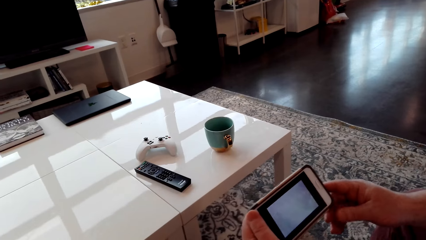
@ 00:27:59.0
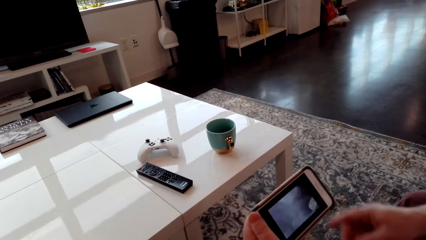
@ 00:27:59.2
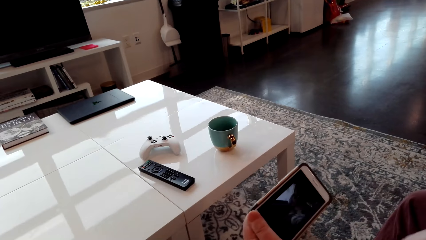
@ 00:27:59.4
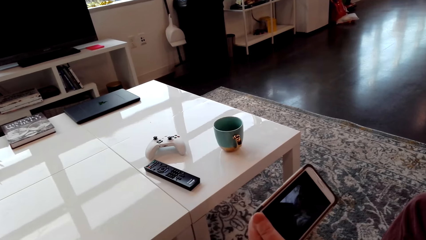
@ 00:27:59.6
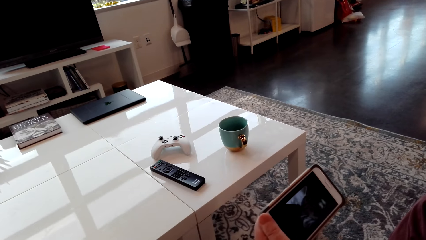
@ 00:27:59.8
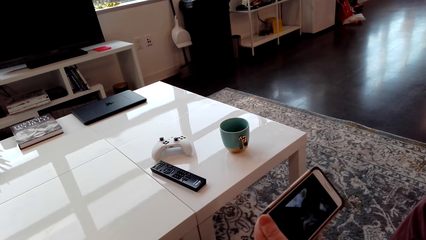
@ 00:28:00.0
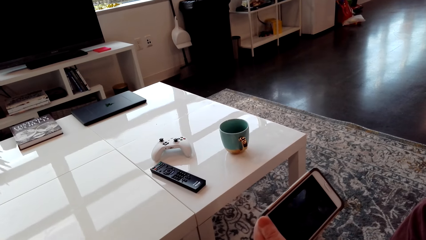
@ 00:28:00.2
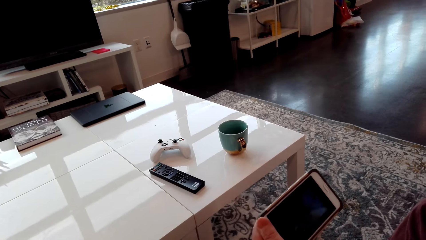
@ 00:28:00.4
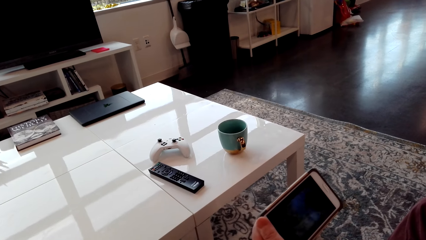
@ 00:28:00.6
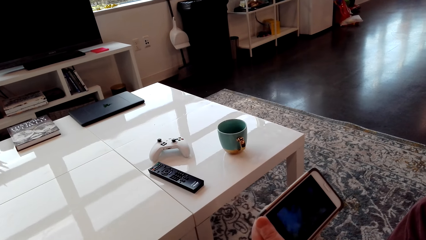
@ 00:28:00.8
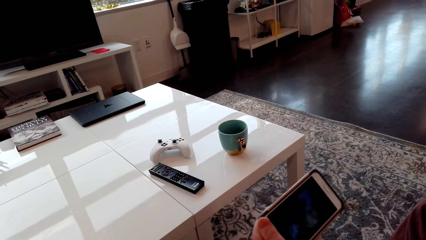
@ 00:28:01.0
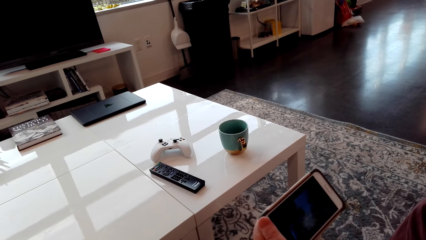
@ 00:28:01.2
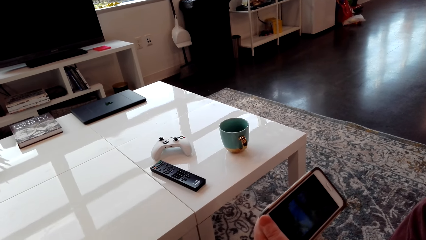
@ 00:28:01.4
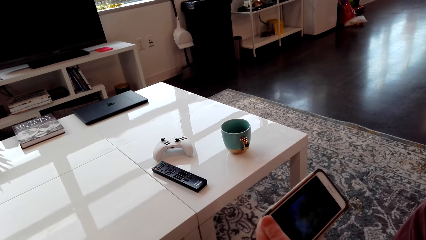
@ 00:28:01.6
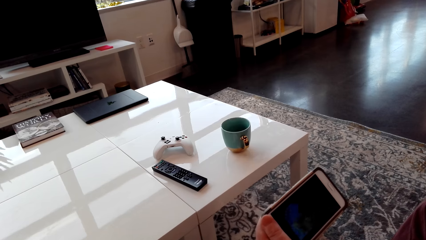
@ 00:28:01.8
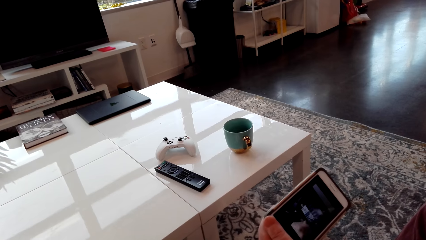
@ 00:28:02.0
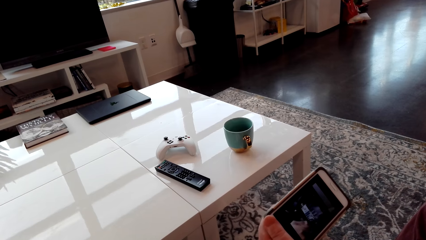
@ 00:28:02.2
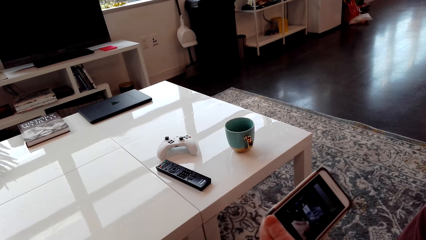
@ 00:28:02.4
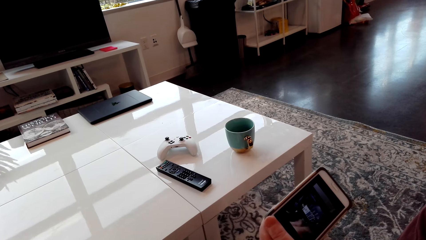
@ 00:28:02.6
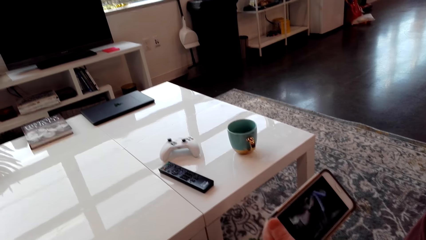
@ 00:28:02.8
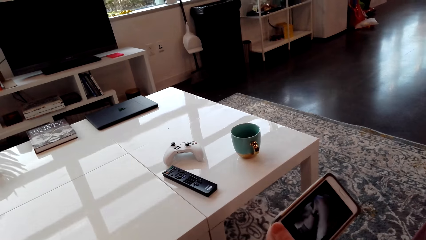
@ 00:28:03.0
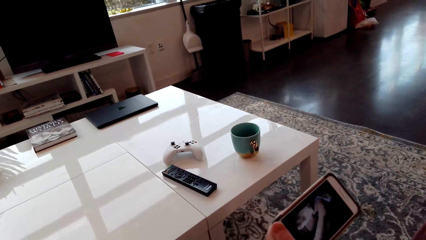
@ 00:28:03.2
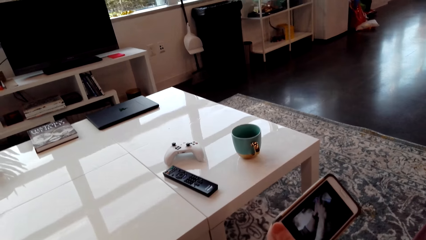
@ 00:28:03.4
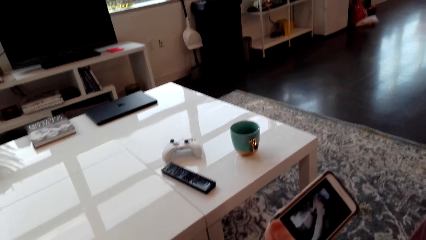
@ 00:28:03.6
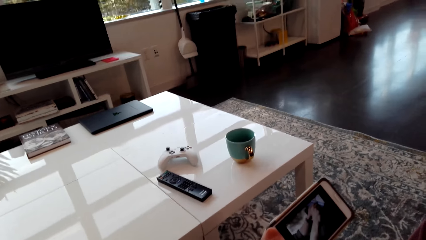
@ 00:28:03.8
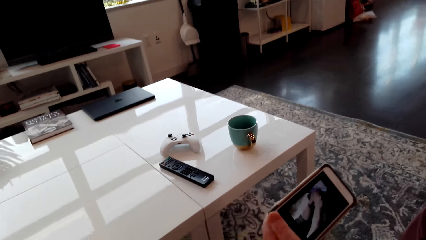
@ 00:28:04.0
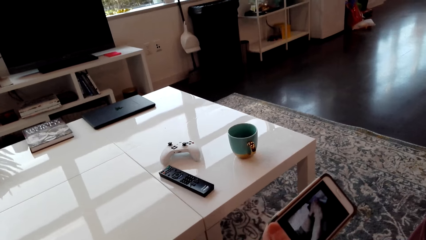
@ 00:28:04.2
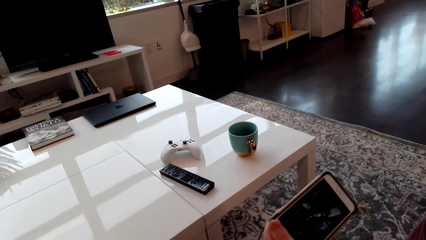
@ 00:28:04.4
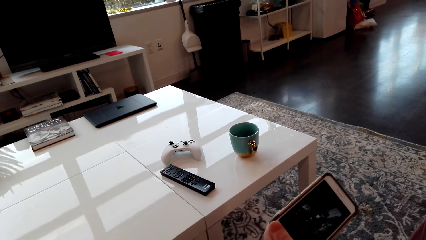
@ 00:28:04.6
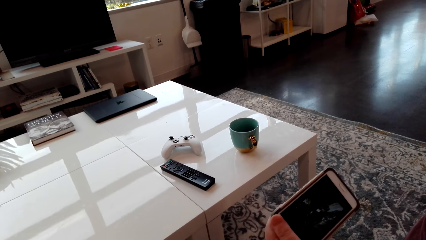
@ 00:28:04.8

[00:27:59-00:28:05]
A man moves his hands.

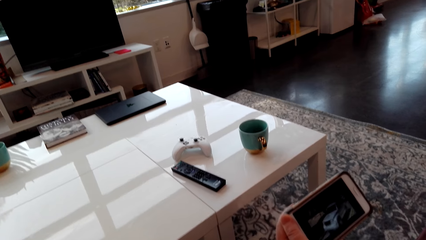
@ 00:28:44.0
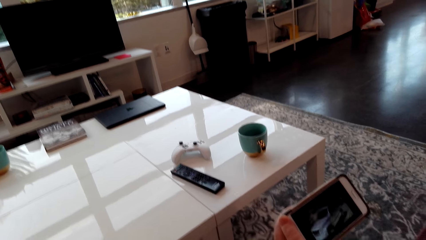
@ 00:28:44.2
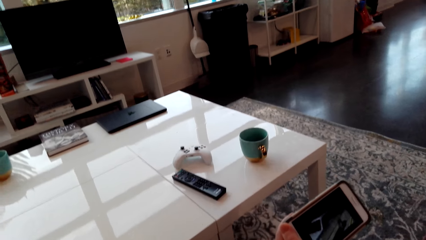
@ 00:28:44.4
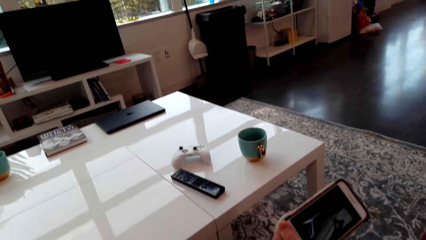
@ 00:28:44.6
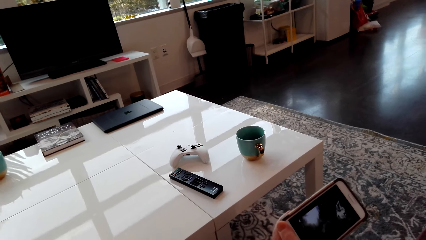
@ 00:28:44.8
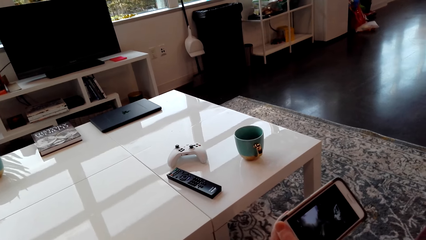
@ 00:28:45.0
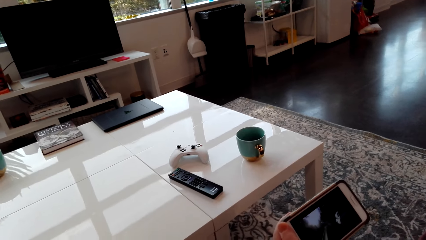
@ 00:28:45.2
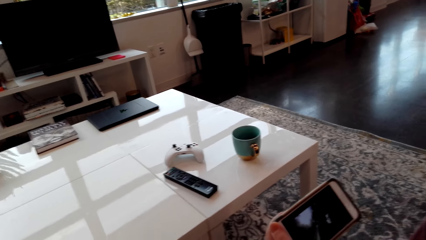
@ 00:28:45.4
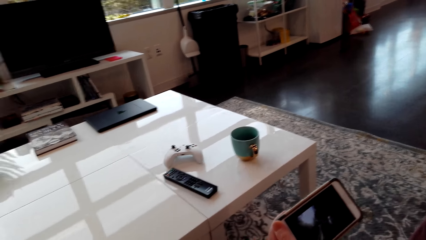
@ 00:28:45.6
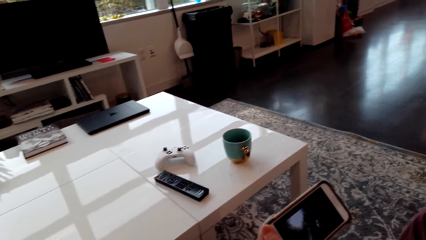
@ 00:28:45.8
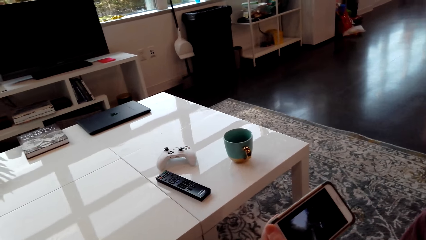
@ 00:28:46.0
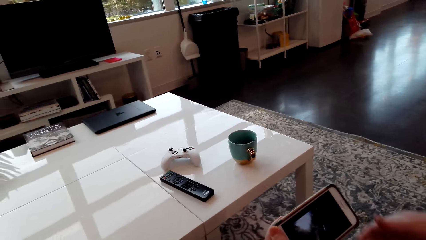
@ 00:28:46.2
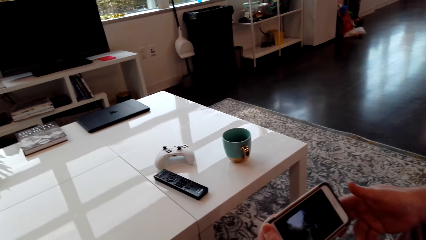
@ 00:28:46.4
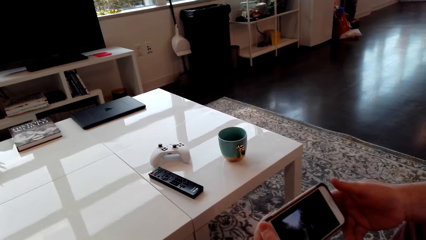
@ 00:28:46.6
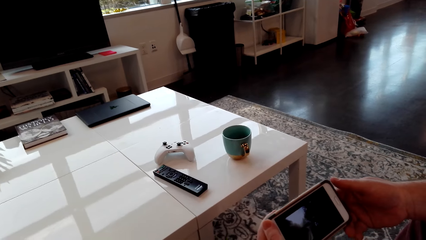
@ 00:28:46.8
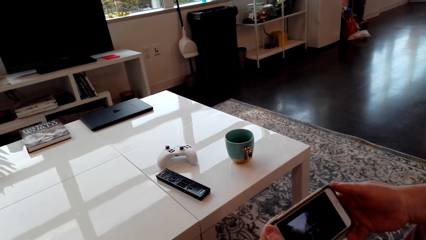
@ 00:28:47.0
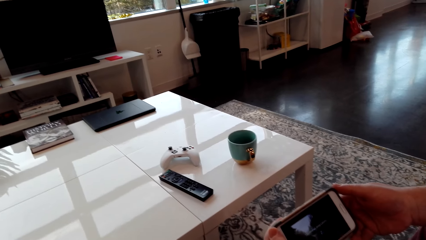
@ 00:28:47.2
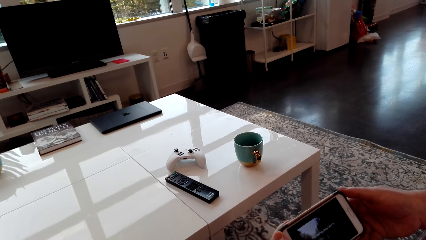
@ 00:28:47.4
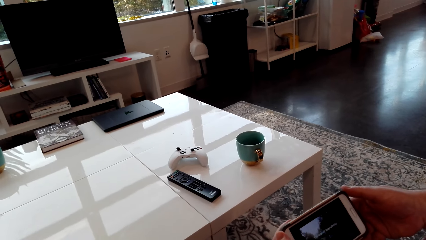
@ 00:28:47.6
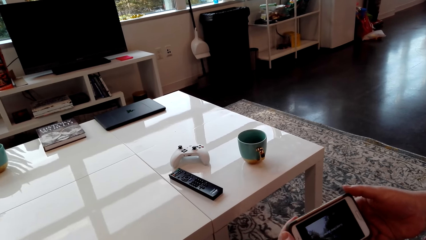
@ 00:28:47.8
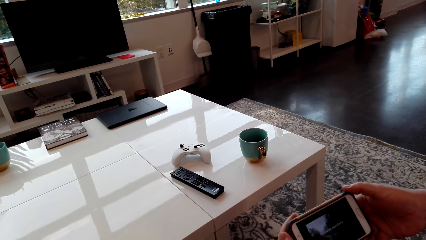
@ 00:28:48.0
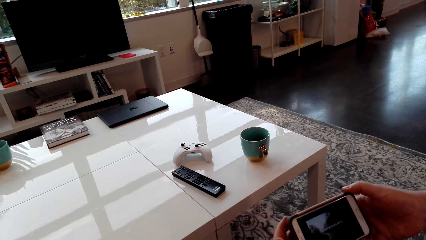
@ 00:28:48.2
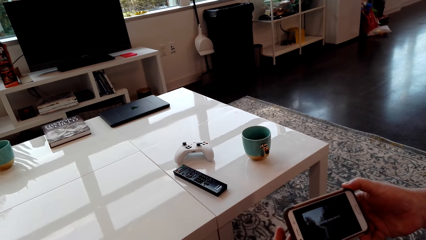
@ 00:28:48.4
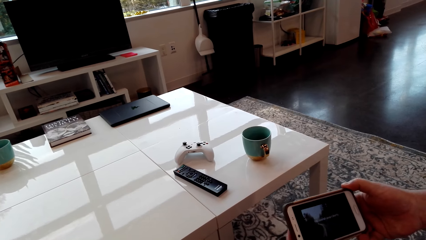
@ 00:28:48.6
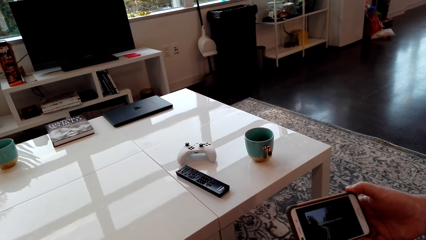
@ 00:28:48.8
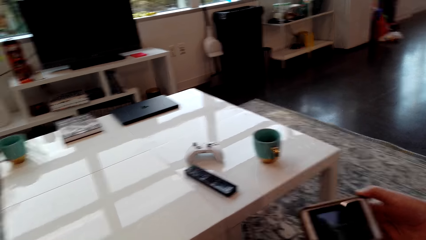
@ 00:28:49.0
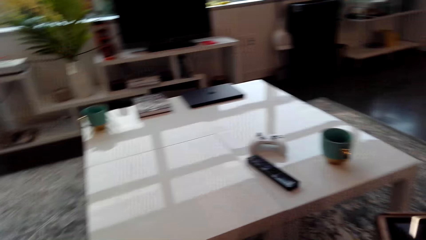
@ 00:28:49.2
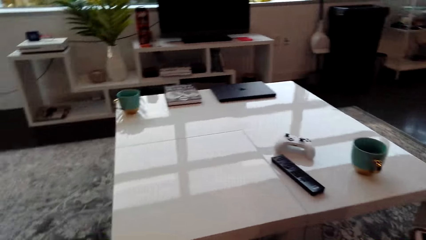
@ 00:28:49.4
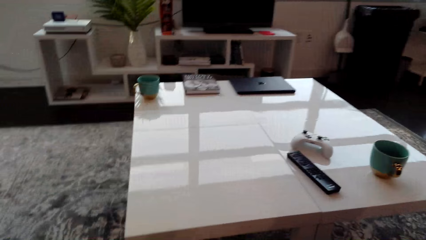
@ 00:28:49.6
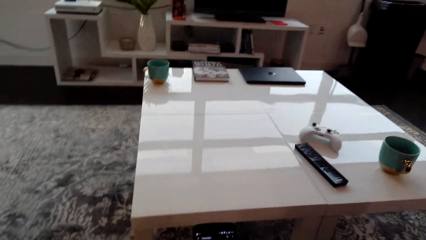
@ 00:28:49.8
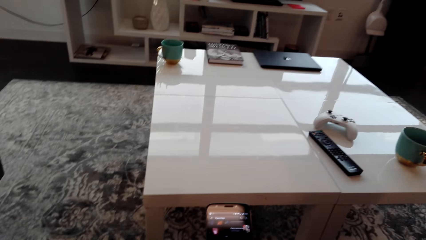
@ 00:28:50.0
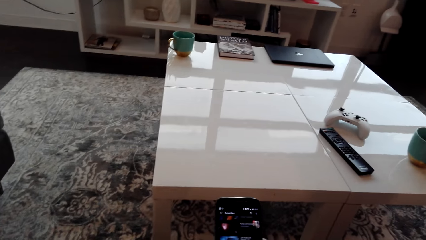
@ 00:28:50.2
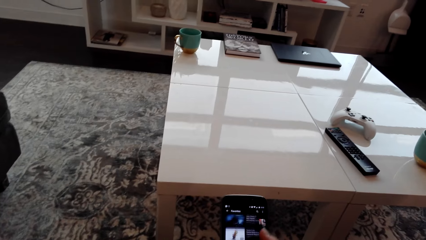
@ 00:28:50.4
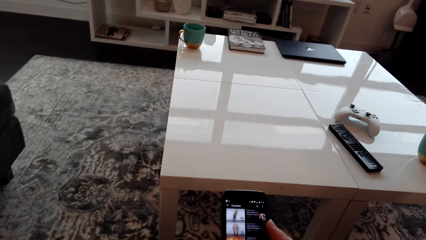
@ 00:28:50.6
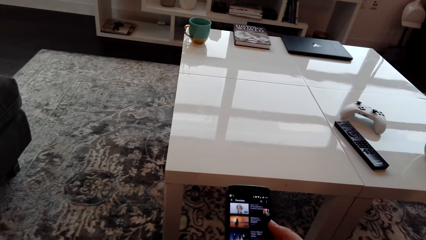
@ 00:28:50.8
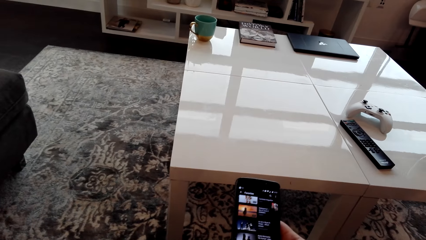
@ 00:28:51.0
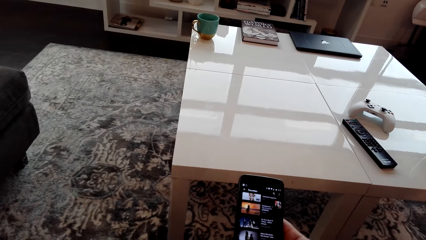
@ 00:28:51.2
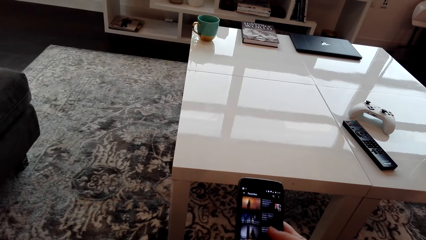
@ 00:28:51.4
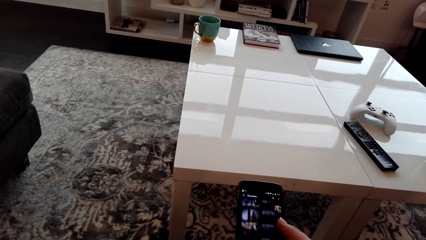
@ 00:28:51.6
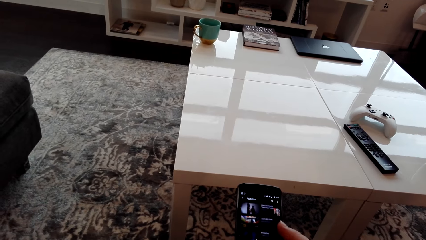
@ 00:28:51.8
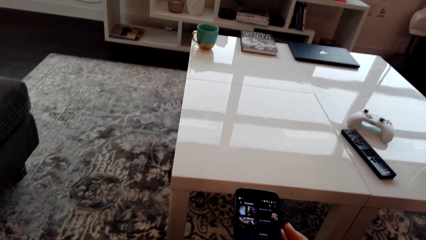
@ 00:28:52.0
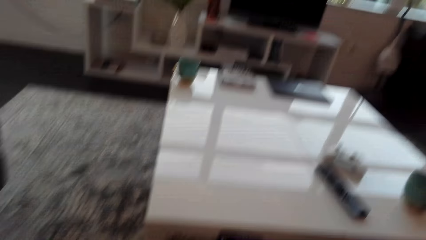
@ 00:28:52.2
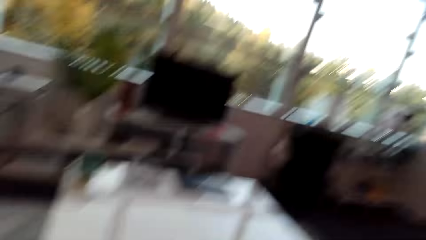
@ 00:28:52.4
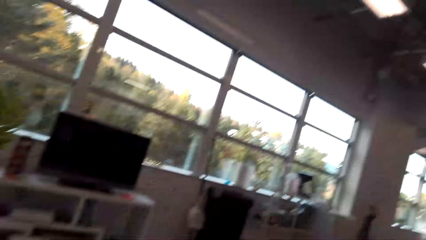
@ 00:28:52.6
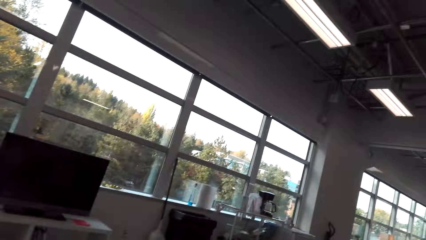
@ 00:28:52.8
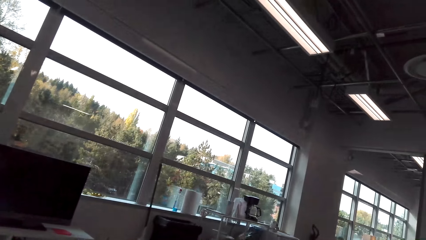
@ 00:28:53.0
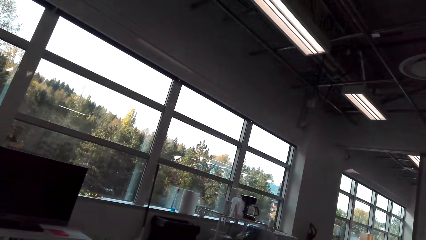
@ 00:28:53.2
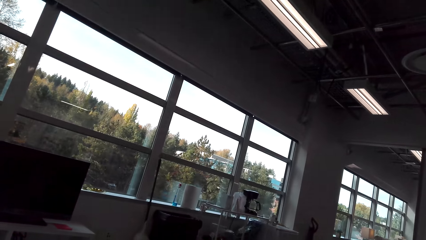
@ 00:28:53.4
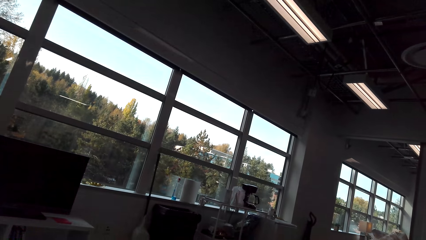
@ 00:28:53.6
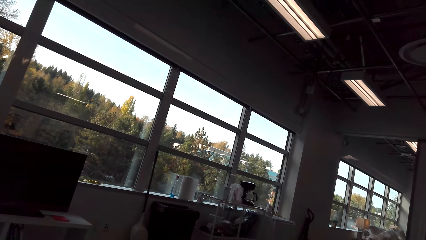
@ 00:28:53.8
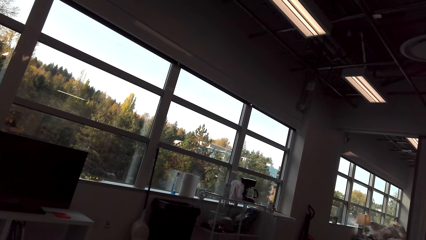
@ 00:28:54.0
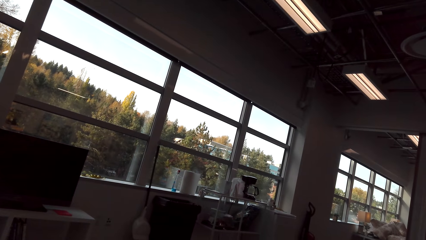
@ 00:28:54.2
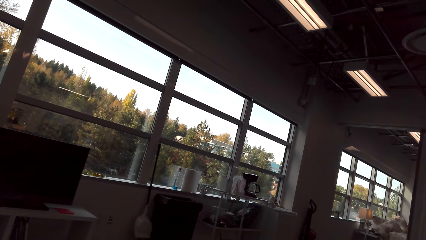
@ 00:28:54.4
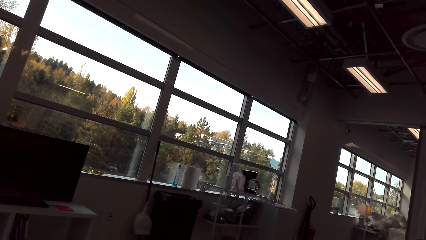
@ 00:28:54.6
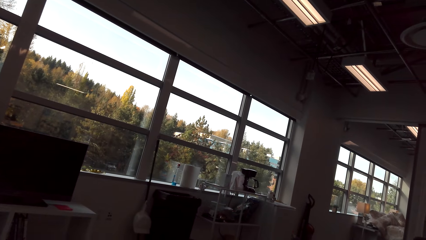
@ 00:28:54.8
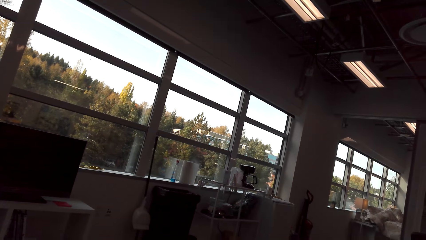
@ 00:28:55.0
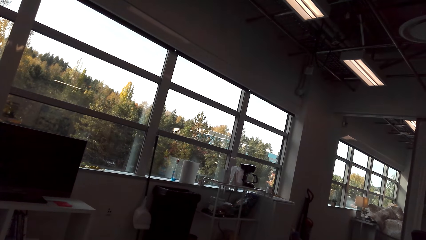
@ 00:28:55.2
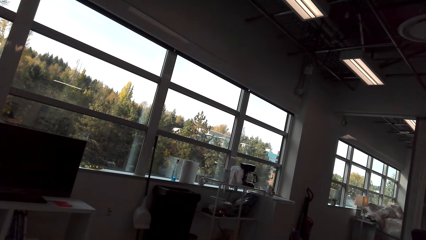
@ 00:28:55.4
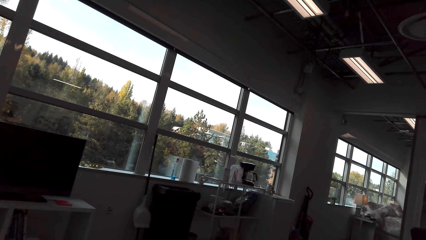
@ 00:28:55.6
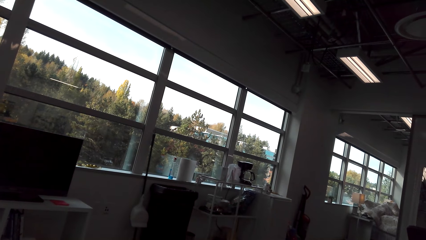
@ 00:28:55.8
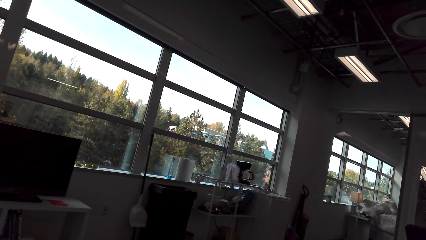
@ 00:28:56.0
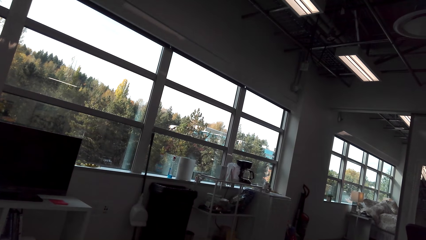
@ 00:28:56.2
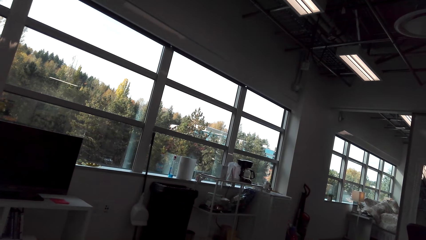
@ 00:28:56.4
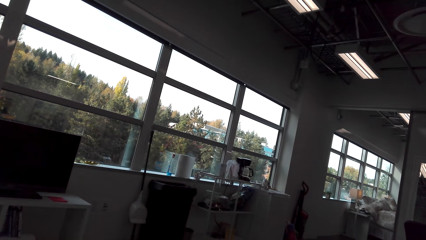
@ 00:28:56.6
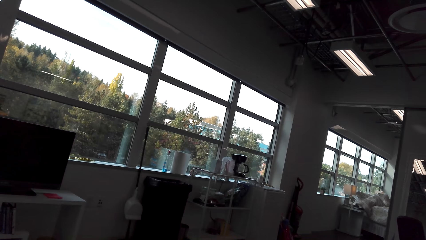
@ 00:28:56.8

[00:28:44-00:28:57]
A man puts his hand back. The man moves his hands. The camera wearer scrolls his phone. He looks around.
